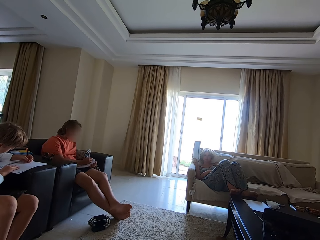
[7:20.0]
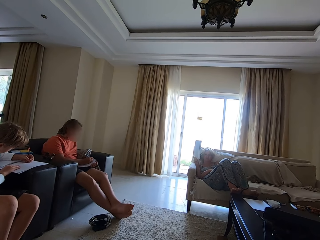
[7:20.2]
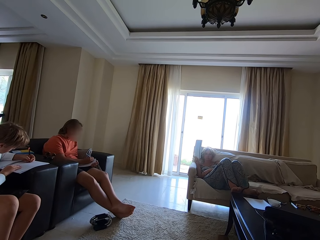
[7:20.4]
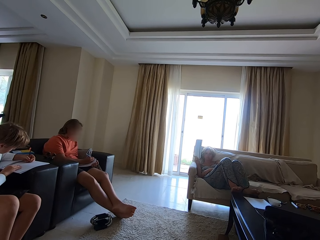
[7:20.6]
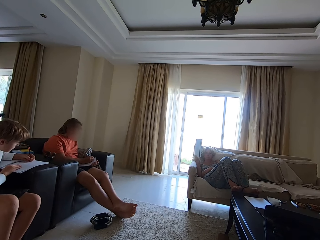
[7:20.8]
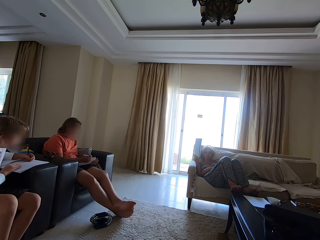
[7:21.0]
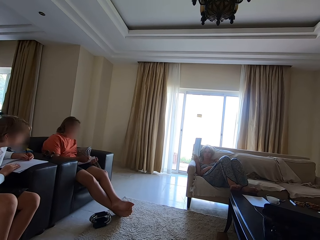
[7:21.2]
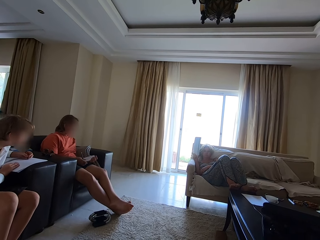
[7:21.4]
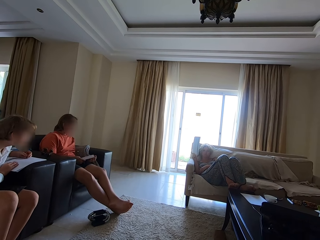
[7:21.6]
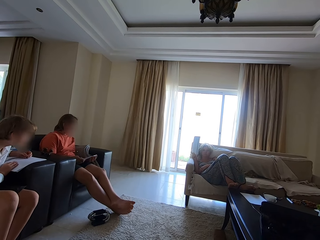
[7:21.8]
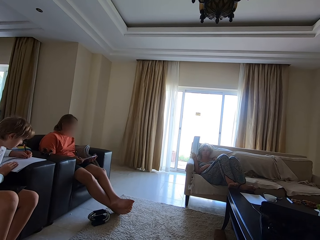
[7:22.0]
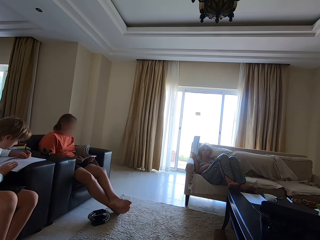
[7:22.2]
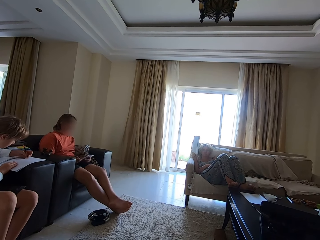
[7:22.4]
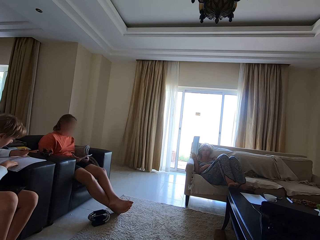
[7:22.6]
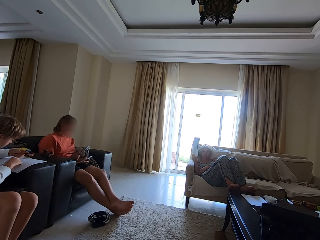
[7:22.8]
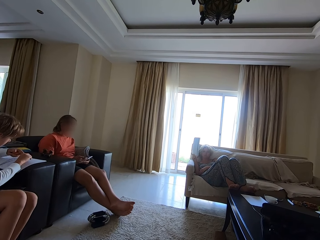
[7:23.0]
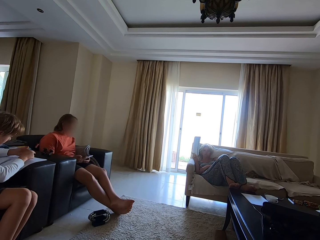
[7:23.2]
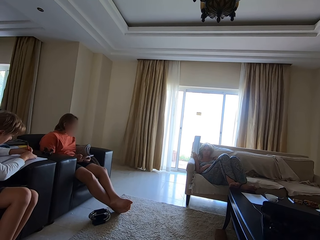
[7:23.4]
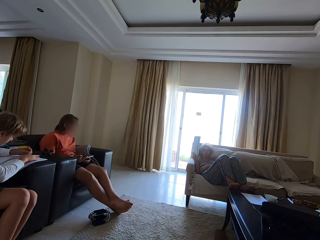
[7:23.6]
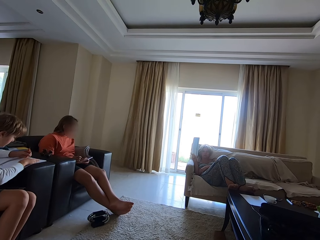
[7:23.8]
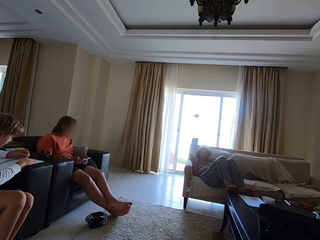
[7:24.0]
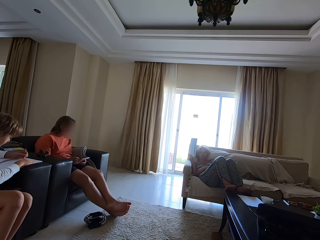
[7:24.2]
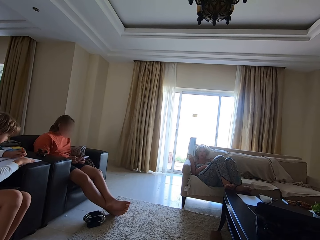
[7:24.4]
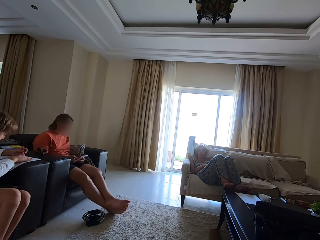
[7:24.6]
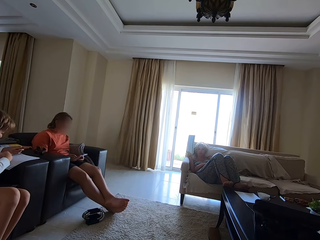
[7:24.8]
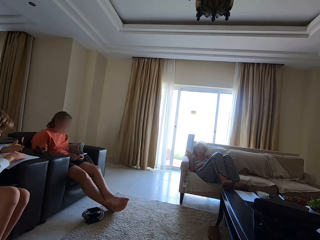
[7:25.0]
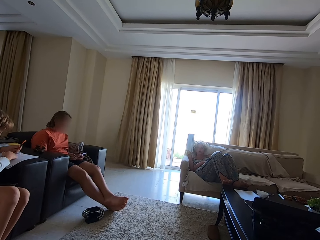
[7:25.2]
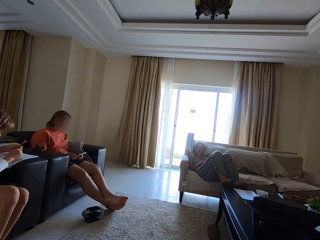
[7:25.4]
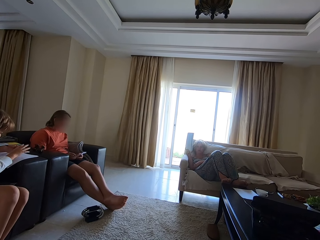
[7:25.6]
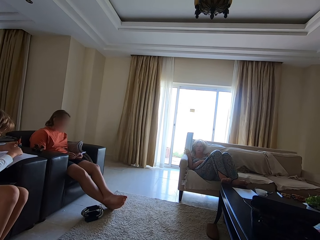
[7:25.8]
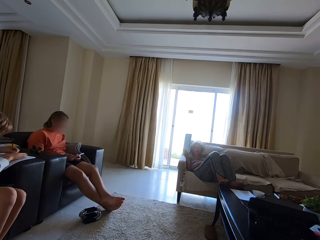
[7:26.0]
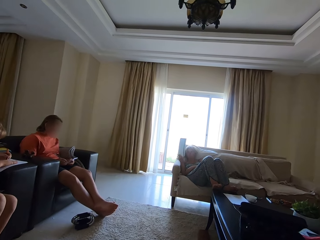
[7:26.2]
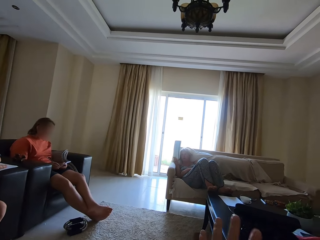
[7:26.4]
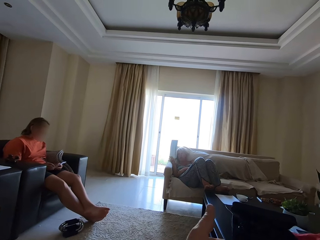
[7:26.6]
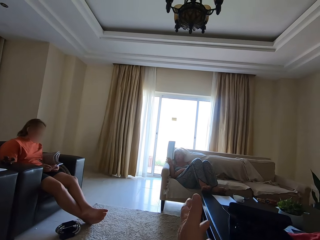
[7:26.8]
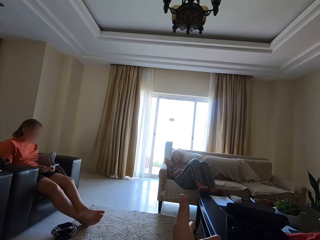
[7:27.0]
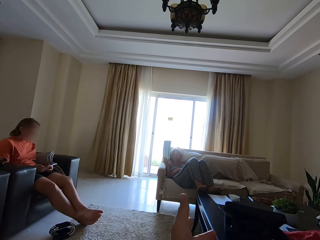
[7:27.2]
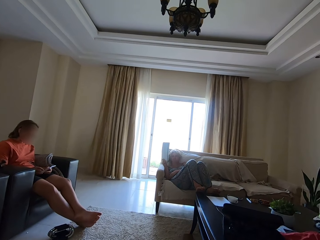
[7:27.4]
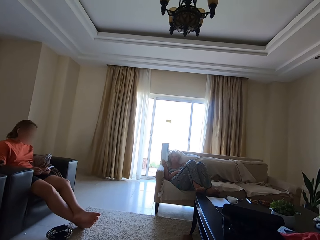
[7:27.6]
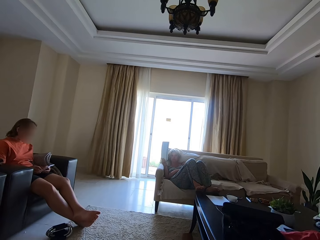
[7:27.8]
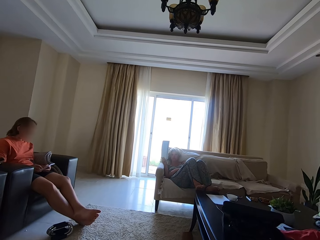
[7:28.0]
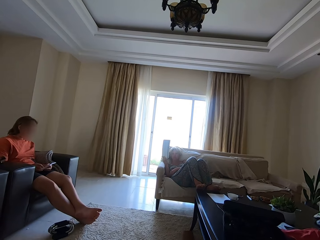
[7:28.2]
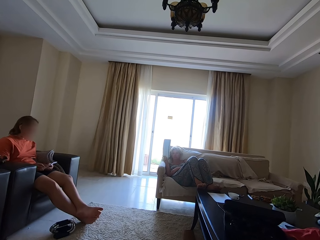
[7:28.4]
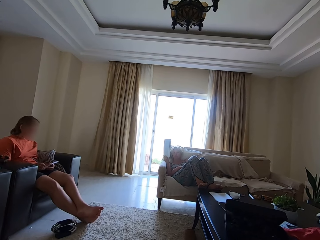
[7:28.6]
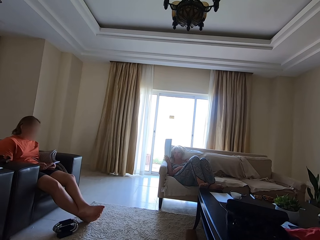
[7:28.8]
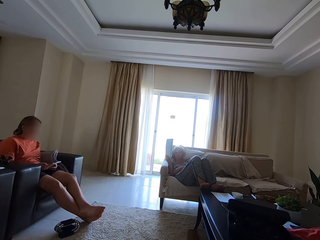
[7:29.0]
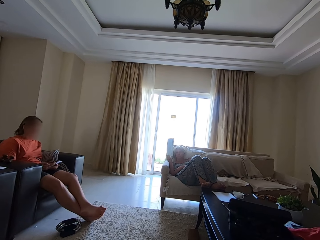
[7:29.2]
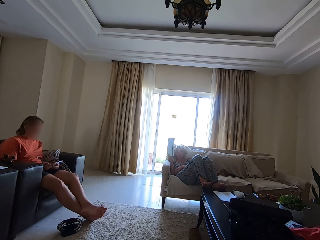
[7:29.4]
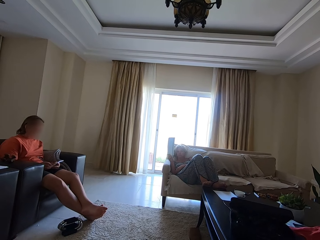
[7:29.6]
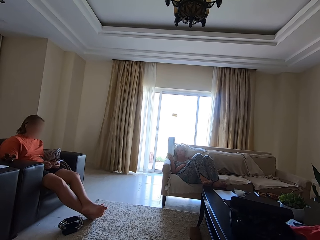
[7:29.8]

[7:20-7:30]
A man looks around. He draws on a booklet, turns the pen with his hands, and rubs the book with the pen in his left hand. The camera wearer pronounces a word. The man dusts the book with his right hand. A woman pronounces a word. The man adjusts the pen. The camera wearer talks with the woman.

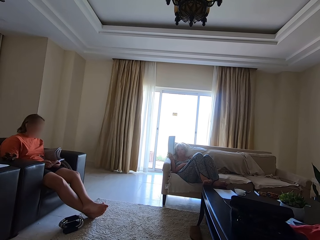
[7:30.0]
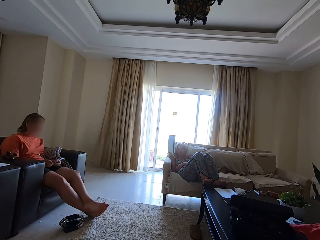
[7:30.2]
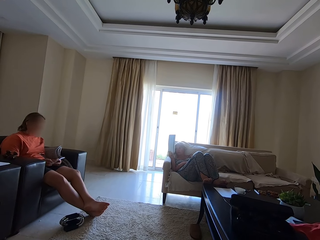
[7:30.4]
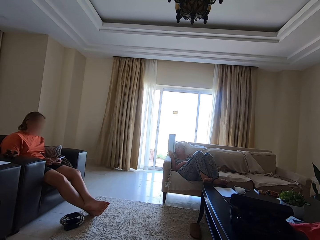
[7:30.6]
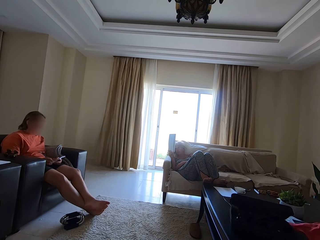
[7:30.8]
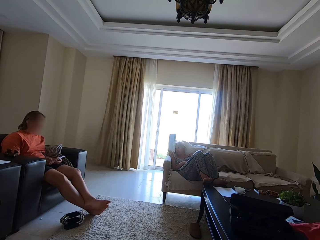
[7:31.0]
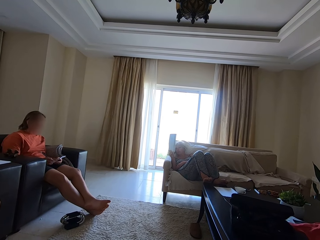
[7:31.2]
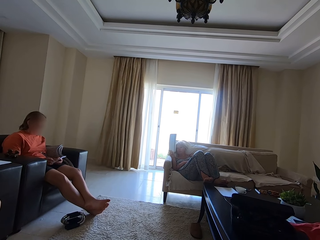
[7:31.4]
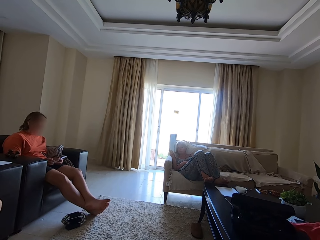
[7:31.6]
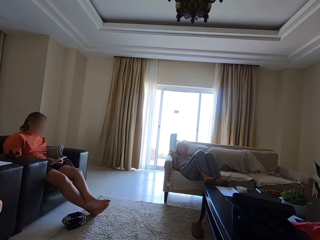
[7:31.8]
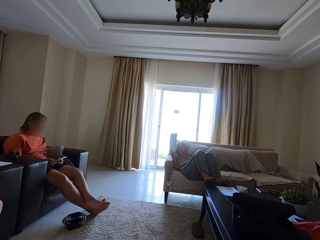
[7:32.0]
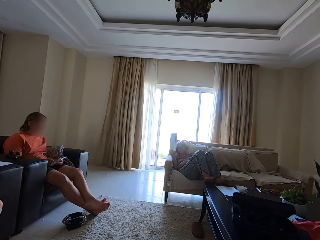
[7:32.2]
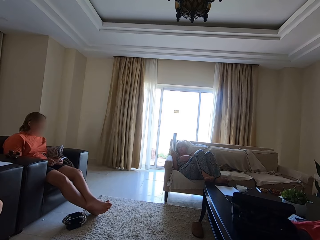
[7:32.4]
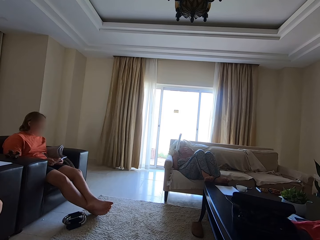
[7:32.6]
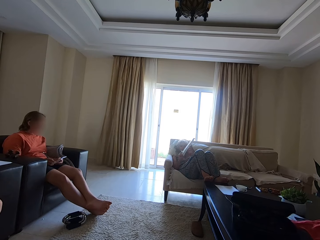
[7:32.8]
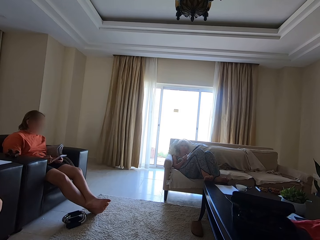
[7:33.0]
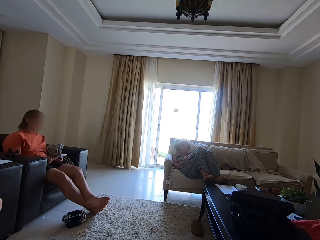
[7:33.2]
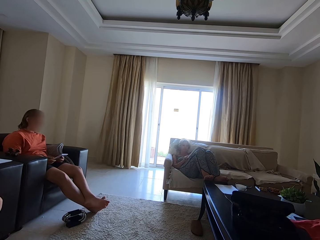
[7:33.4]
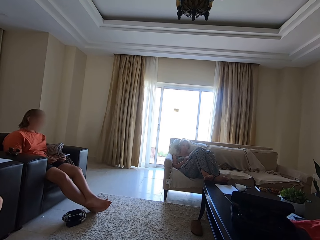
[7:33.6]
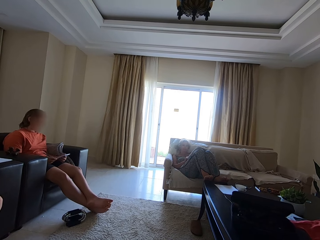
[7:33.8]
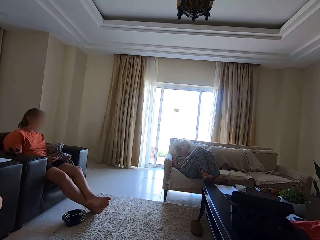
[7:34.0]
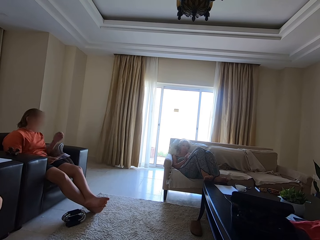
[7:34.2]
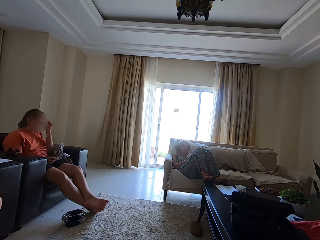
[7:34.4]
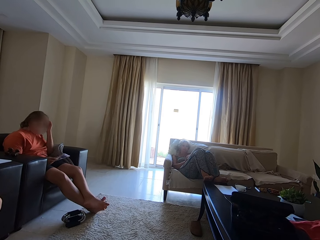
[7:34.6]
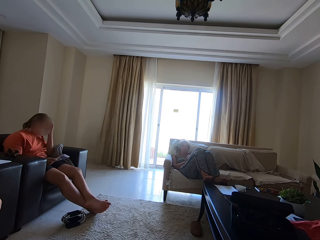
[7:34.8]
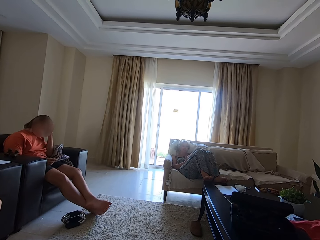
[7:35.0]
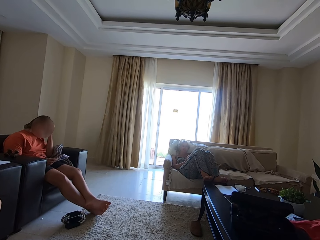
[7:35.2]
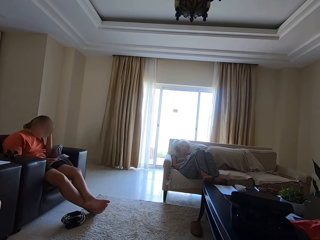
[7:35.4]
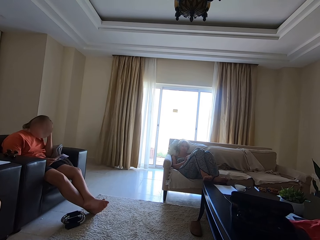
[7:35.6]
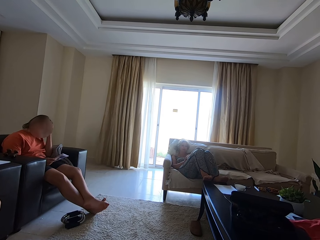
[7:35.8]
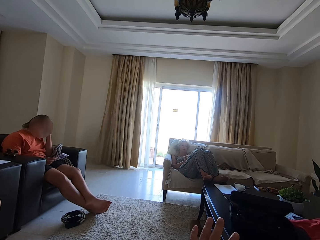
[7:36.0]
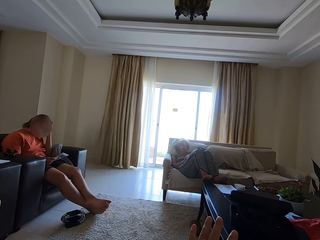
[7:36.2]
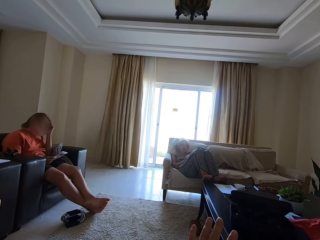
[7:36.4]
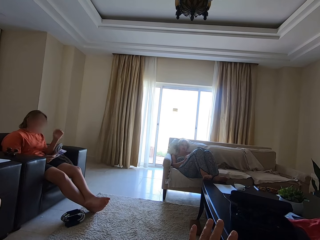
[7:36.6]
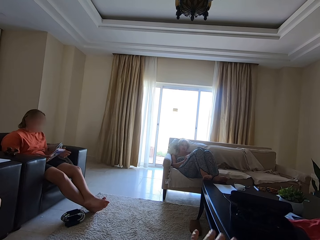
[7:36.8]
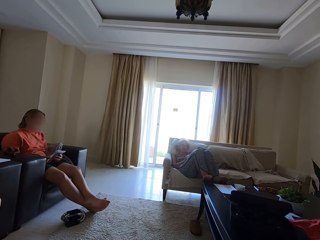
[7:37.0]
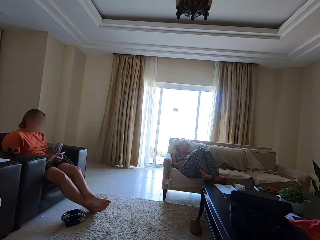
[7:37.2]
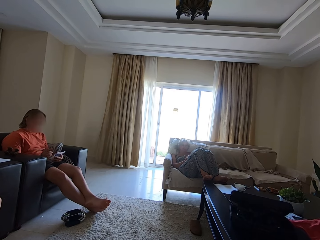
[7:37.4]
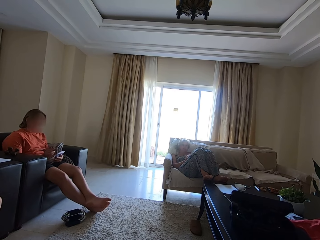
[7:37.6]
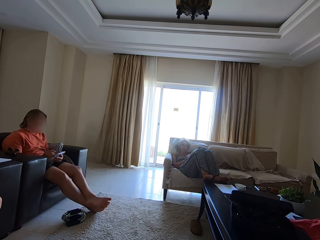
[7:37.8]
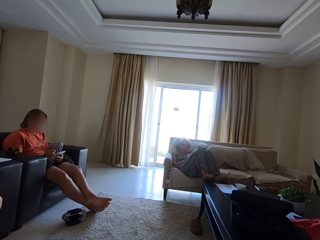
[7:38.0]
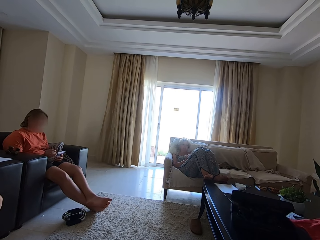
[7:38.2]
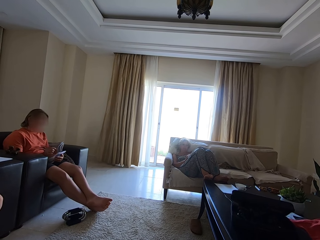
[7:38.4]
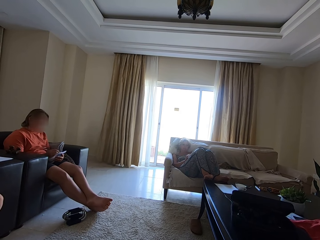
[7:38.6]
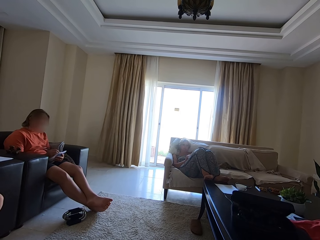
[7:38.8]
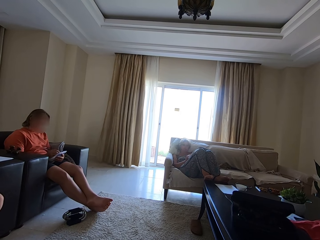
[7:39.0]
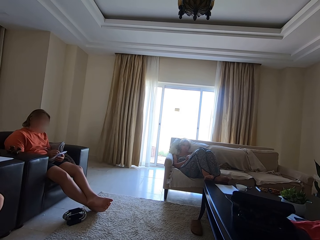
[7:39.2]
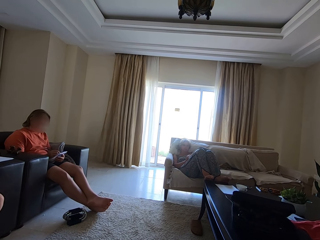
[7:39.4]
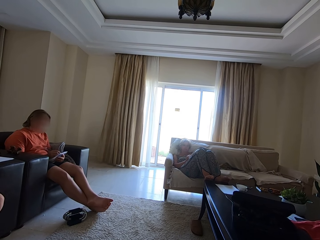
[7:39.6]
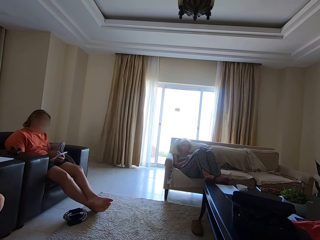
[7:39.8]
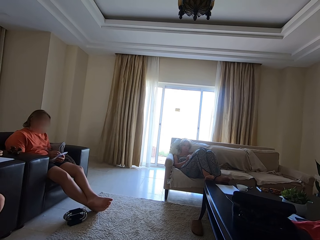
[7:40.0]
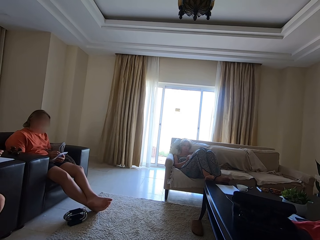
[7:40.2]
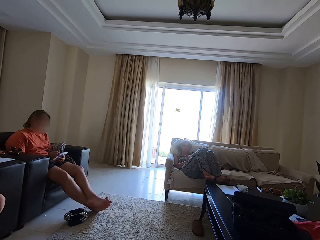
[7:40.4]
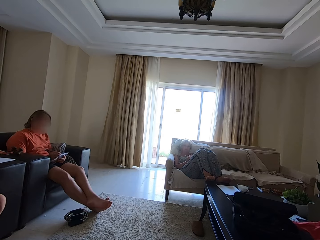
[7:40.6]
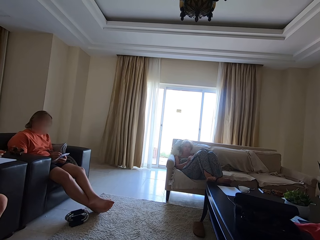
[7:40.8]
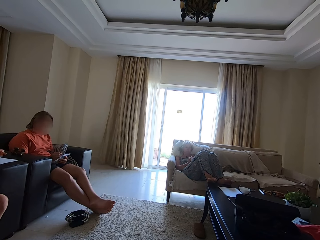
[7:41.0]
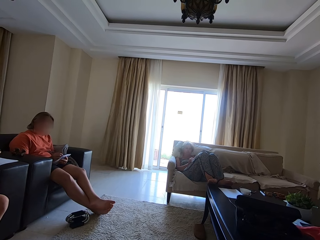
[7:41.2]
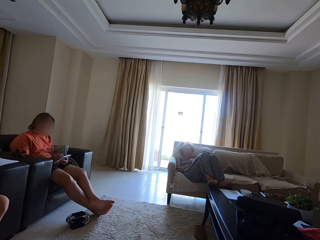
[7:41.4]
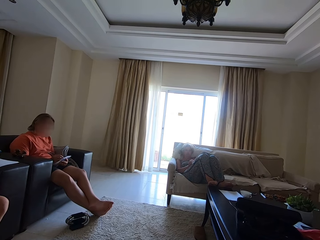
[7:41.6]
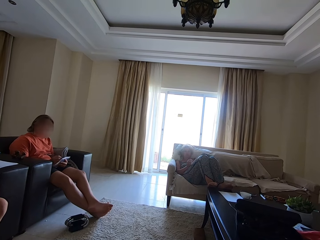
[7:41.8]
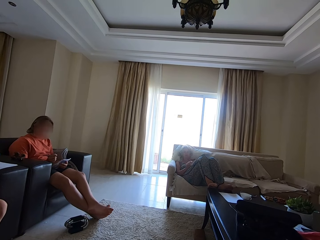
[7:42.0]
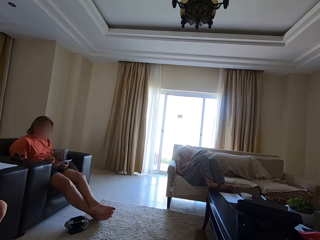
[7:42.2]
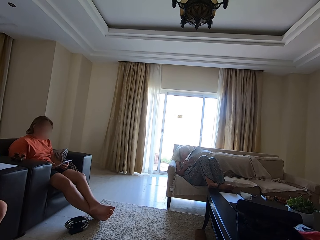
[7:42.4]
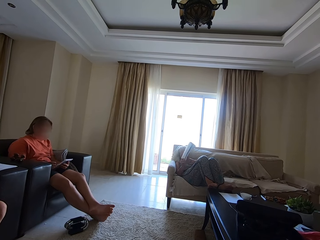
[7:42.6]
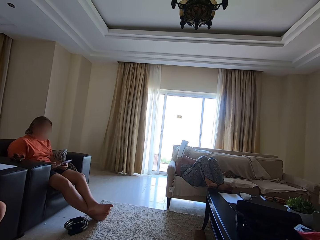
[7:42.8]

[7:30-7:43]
A woman pronounces a word and looks at a man. The woman drops the book in her right hand on her lap. The woman writes on a booklet. The woman talks. Another woman writes in the book with a pen in her right hand. The camera wearer responds to the first woman.
